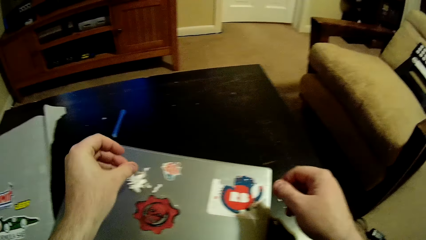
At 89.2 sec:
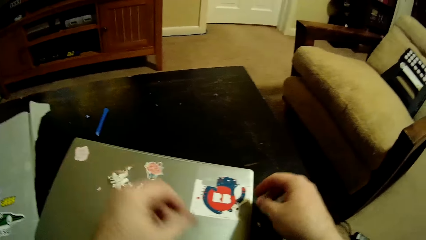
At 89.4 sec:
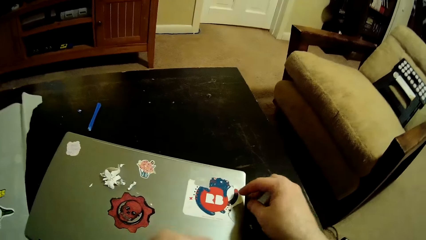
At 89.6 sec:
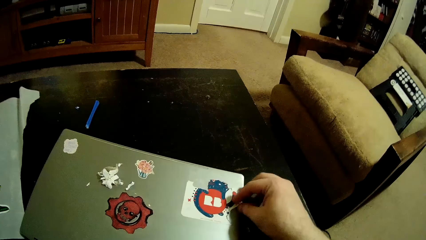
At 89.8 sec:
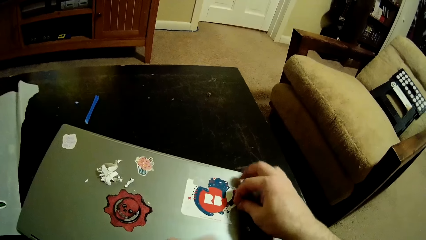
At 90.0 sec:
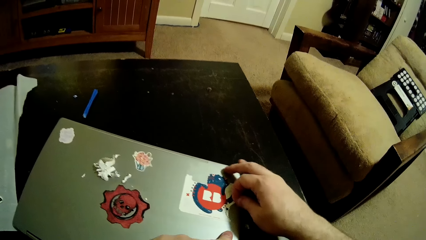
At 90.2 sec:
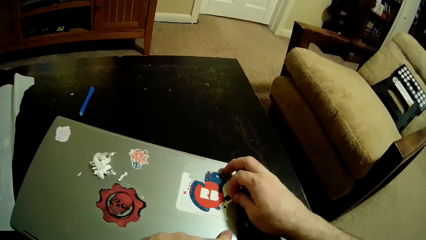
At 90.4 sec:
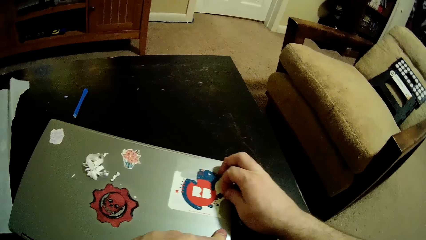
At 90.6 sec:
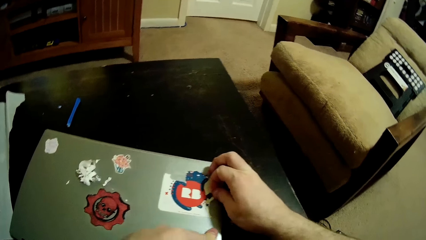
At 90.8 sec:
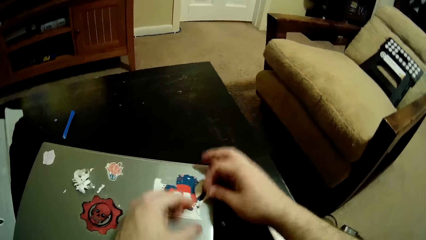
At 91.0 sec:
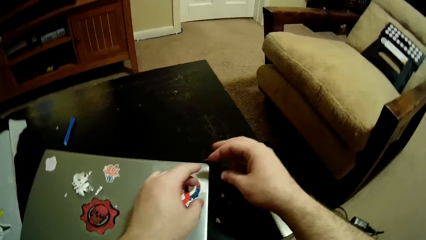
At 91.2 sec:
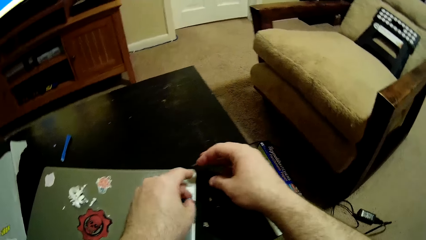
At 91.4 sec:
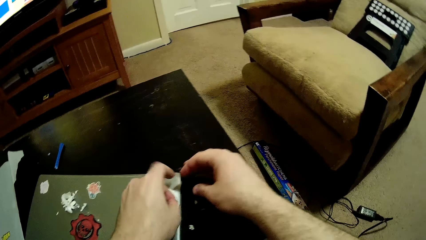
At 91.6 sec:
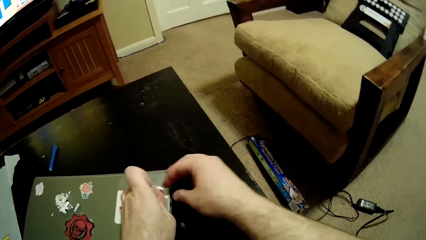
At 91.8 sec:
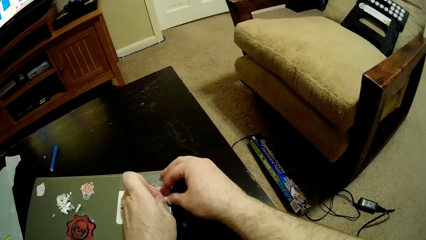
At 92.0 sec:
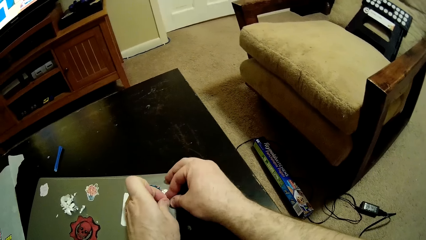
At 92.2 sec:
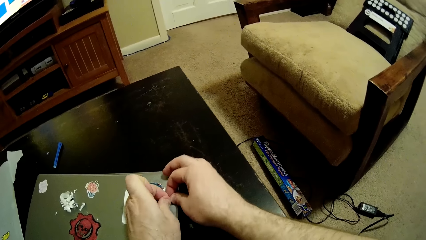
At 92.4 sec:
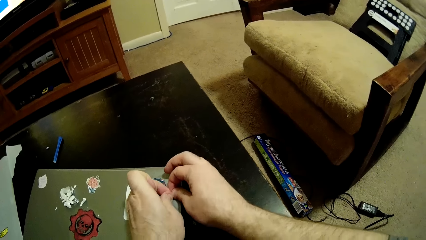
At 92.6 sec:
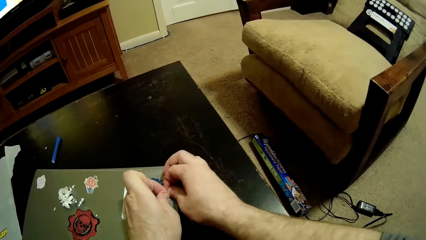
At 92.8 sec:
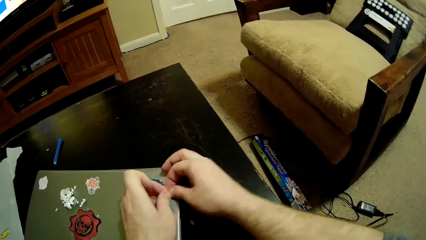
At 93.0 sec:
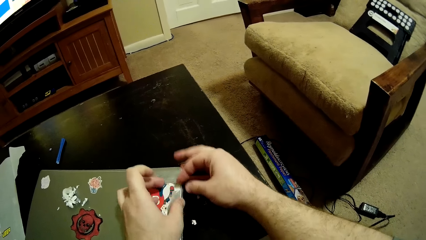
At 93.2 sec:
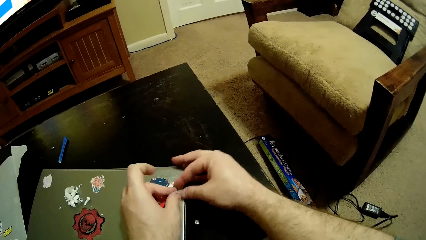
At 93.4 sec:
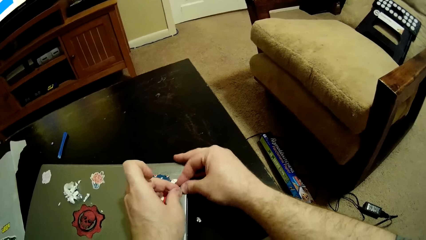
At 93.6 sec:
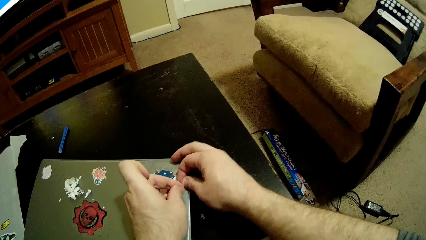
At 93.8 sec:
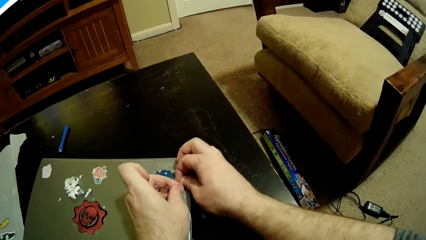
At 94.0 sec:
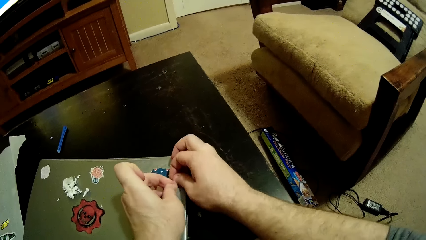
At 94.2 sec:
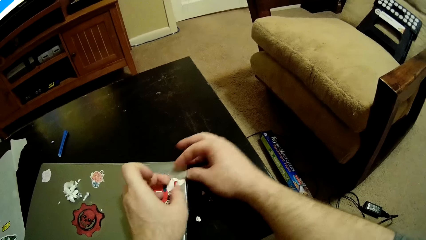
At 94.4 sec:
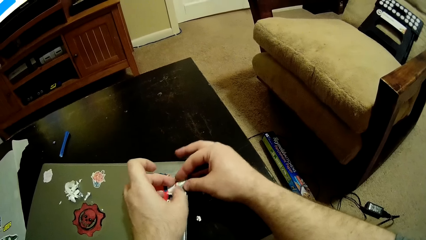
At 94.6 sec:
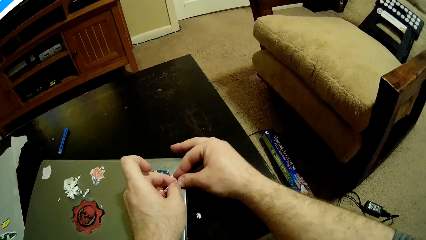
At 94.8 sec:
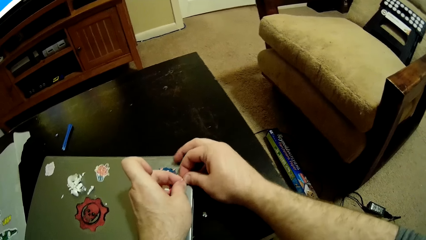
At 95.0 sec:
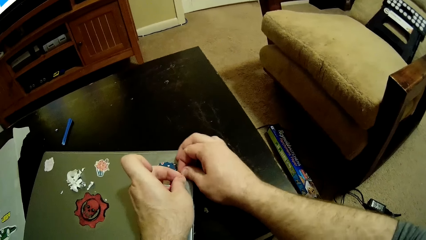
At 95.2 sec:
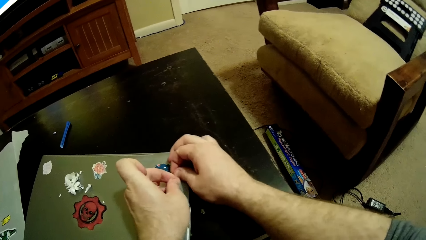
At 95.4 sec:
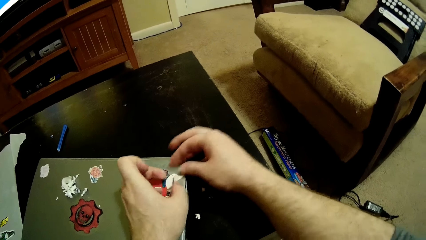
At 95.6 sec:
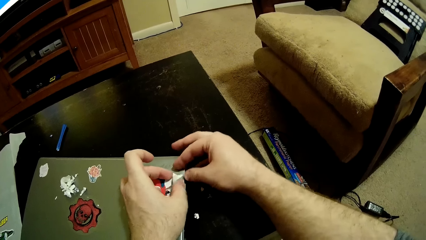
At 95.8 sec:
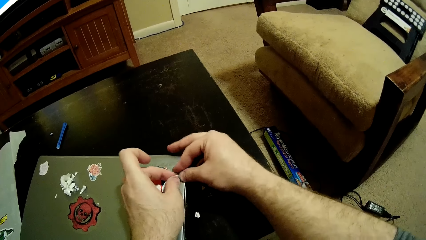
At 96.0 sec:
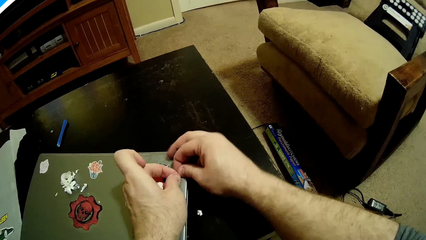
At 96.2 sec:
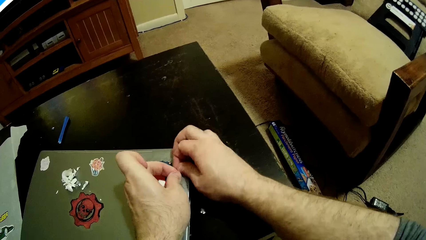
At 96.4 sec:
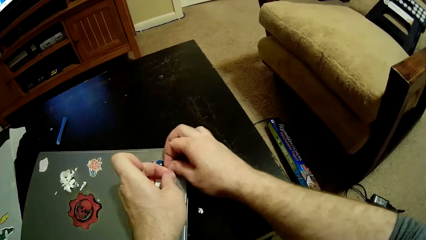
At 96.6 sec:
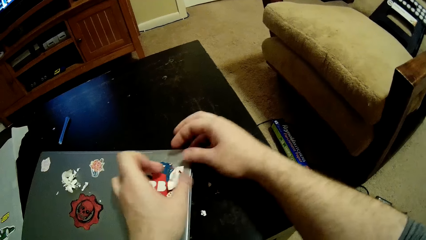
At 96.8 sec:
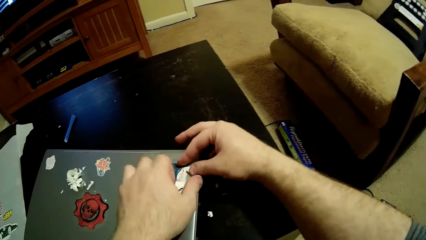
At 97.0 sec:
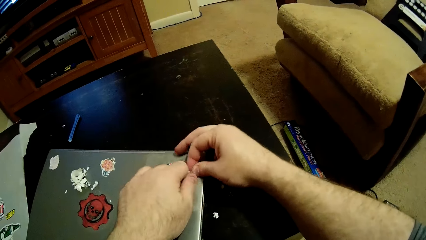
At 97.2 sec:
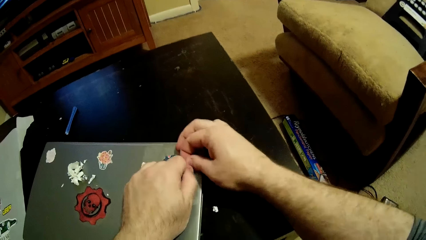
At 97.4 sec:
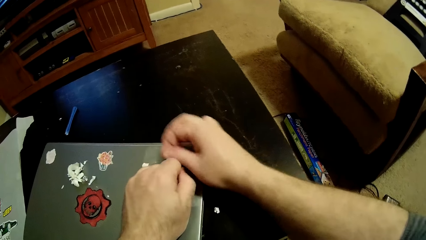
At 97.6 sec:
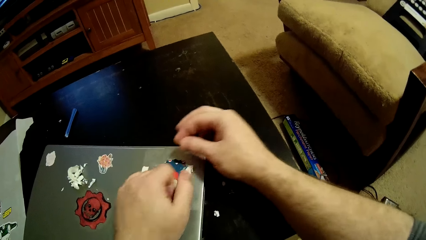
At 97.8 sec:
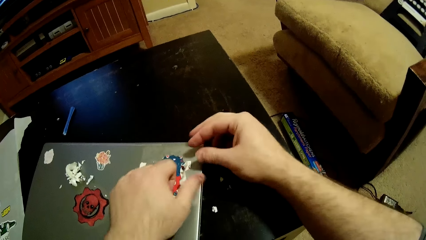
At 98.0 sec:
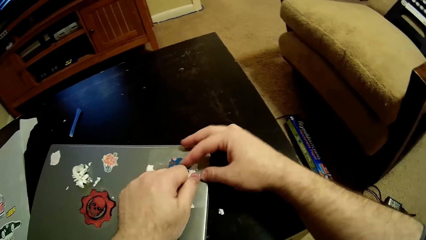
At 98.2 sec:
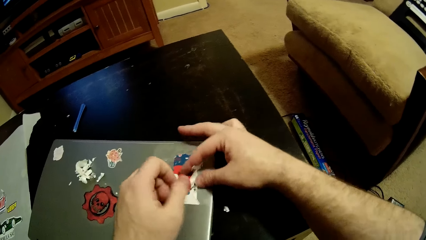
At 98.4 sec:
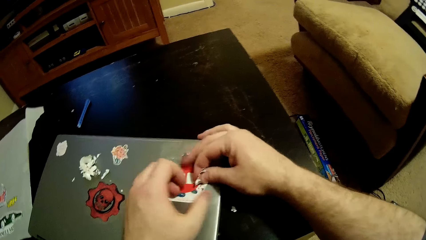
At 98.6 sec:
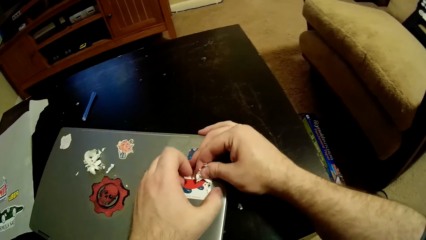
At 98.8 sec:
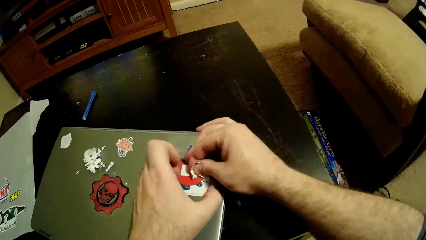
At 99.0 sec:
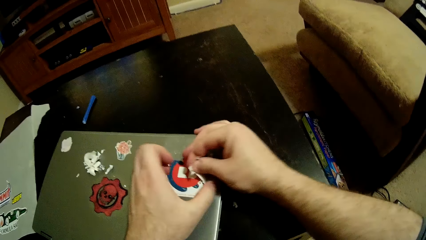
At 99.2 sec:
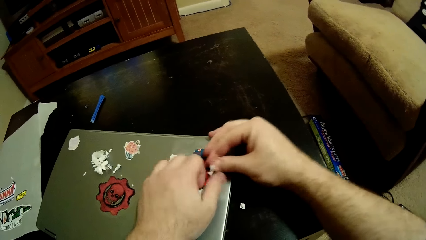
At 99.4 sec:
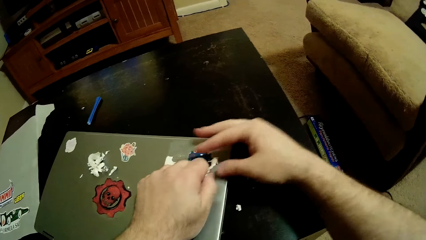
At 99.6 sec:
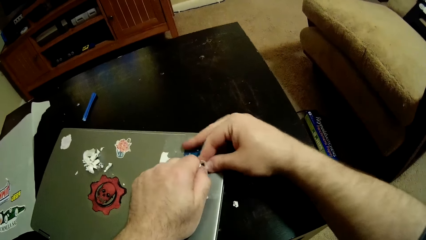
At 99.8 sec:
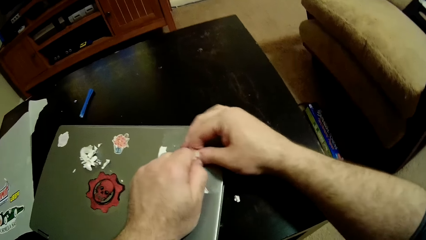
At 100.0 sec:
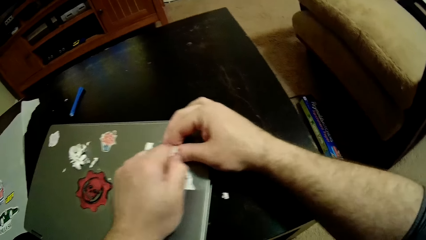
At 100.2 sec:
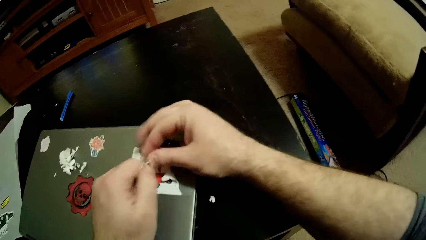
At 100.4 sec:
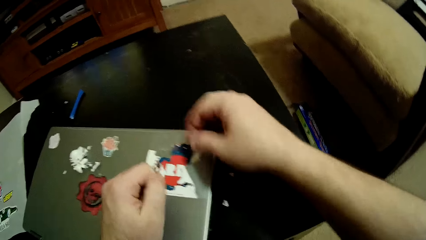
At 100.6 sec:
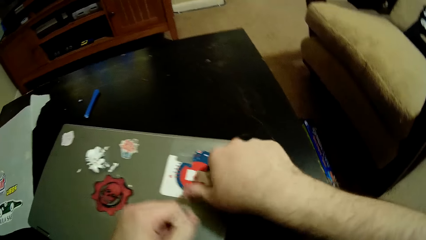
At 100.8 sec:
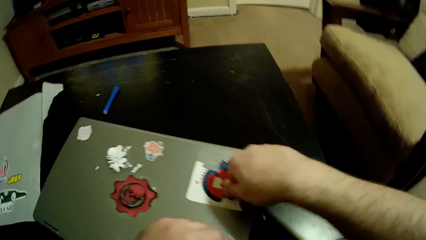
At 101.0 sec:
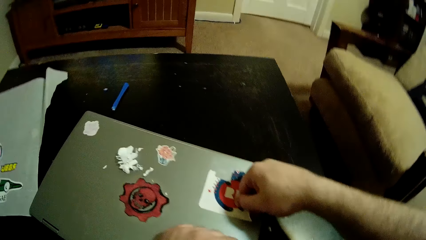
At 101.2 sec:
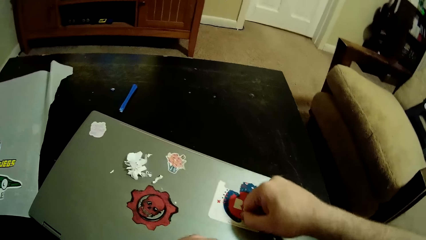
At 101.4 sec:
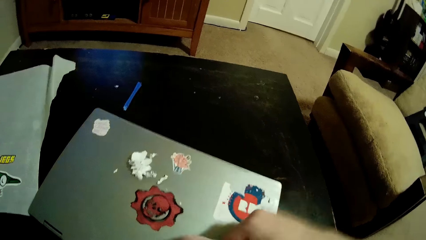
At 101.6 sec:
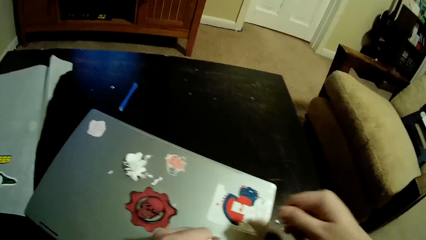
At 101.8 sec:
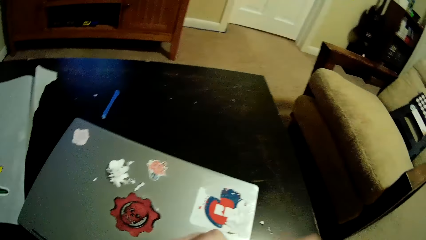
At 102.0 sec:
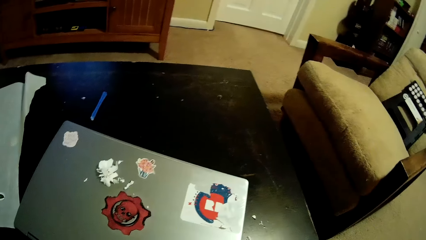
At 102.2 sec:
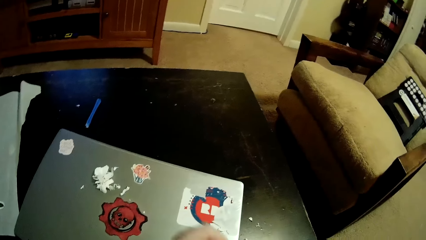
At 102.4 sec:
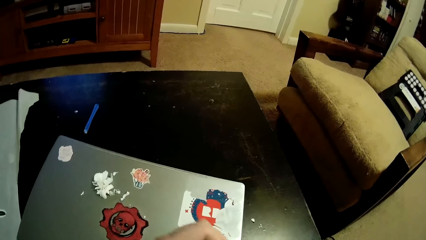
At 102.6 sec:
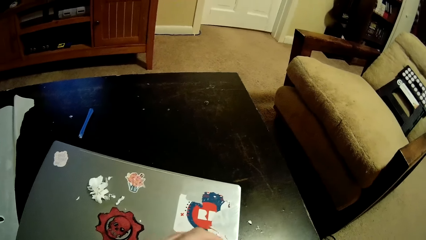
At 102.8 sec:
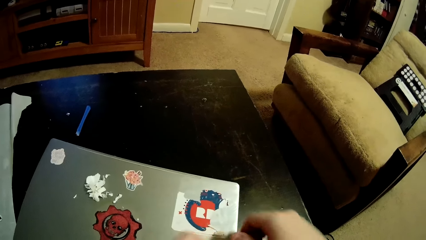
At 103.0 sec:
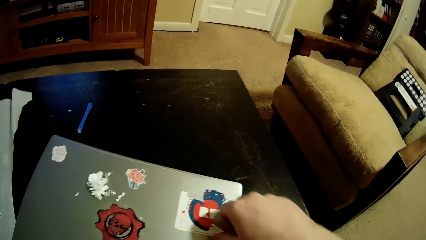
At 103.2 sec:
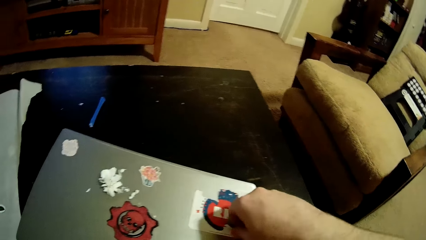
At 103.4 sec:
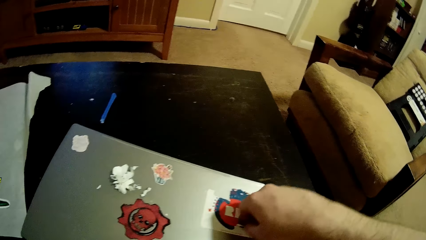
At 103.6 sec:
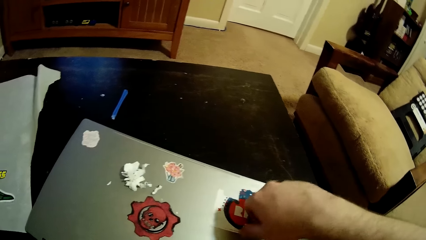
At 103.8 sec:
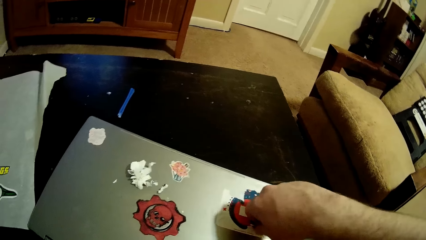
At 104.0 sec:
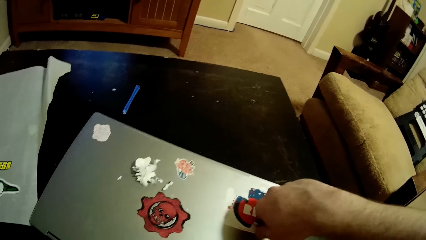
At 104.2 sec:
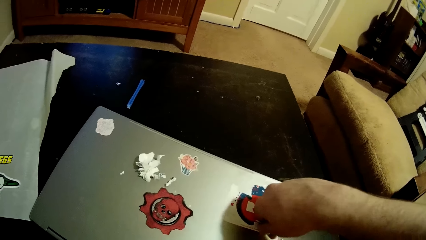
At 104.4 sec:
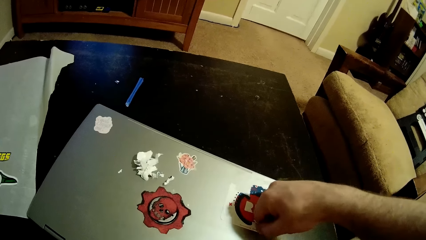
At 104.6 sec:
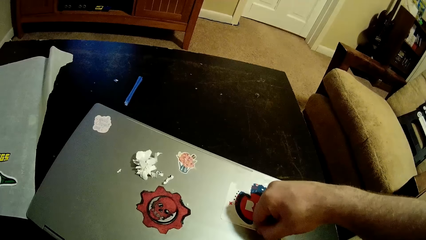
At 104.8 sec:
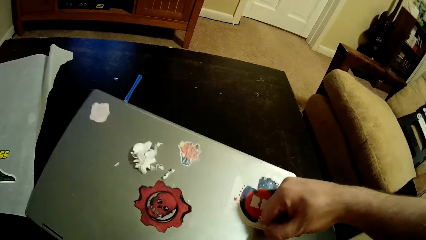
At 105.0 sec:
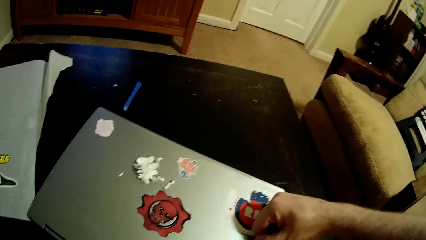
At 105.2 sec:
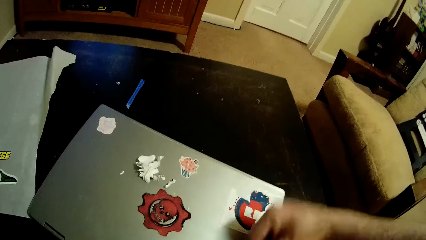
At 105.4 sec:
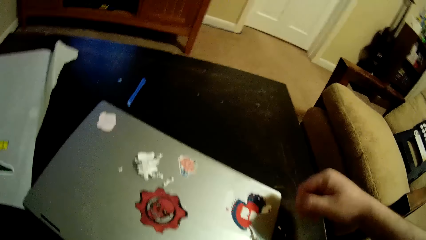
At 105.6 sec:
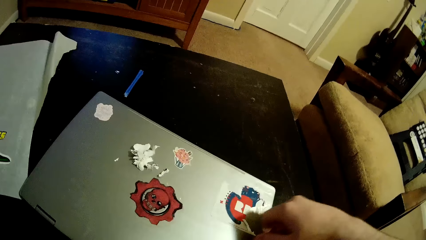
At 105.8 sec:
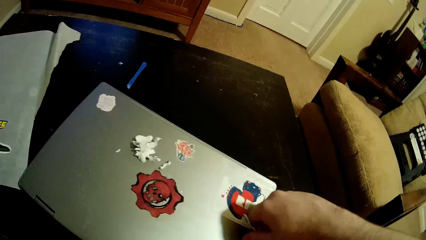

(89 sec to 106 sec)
The camera wearer puts the sticker down. He removes the sticker with his hands.
